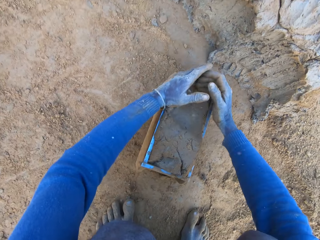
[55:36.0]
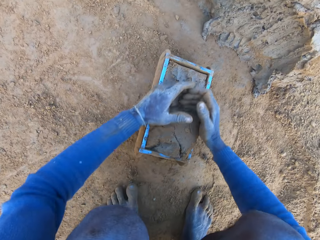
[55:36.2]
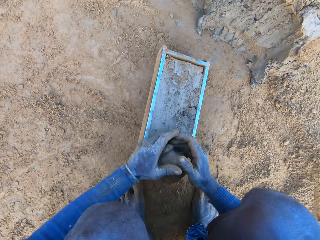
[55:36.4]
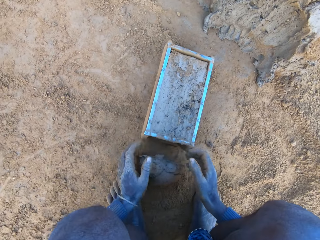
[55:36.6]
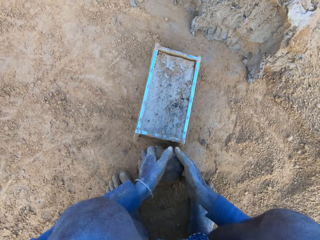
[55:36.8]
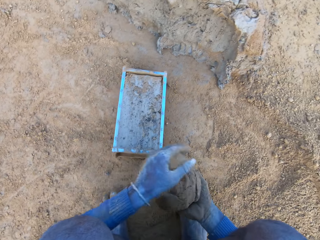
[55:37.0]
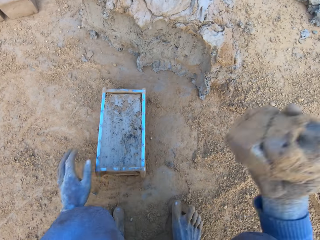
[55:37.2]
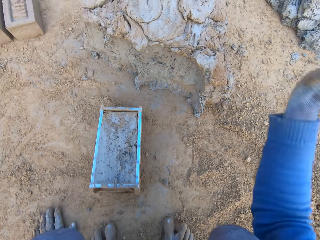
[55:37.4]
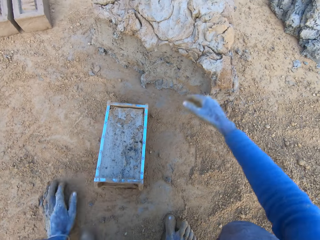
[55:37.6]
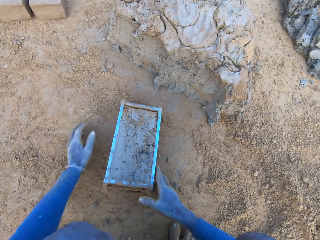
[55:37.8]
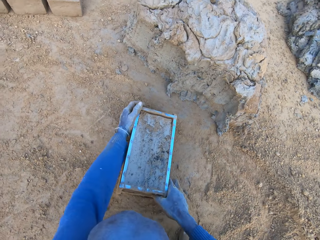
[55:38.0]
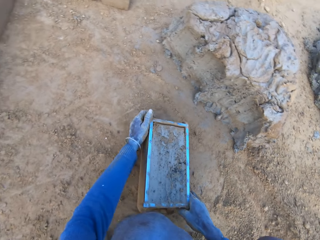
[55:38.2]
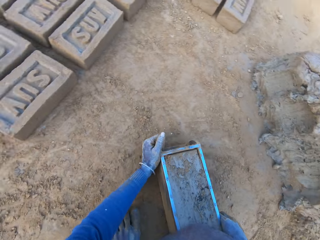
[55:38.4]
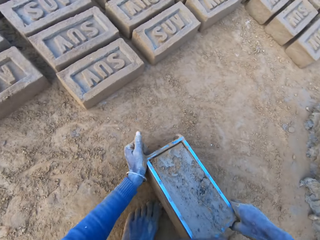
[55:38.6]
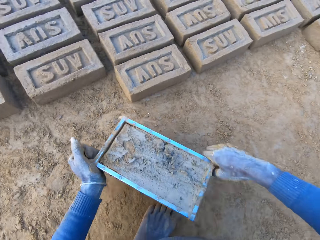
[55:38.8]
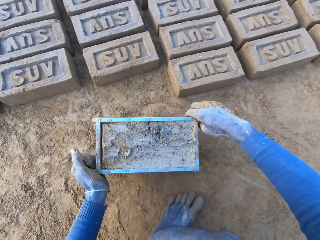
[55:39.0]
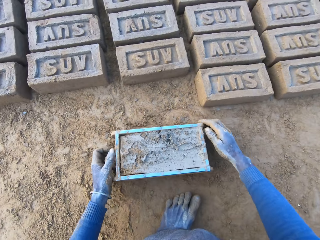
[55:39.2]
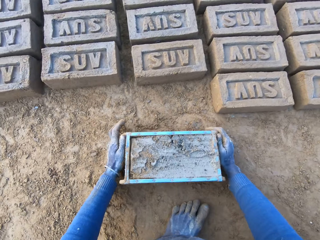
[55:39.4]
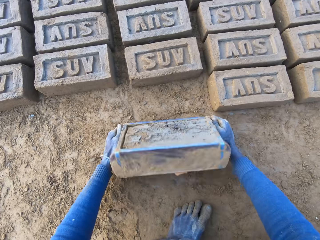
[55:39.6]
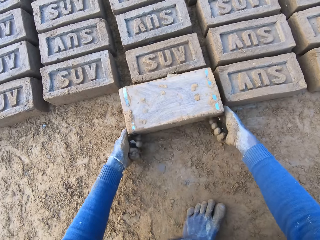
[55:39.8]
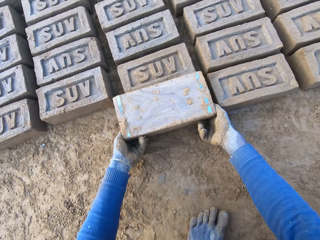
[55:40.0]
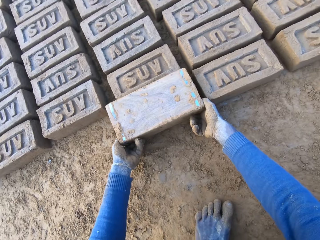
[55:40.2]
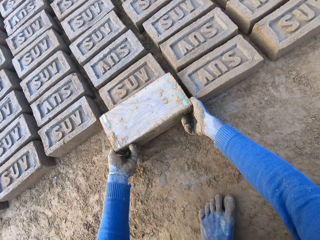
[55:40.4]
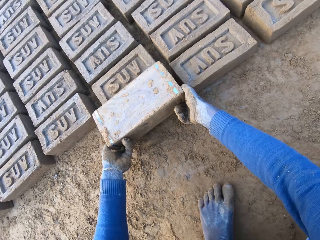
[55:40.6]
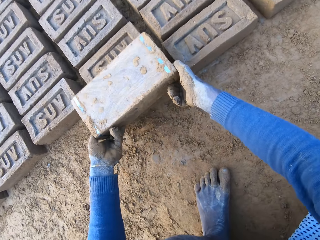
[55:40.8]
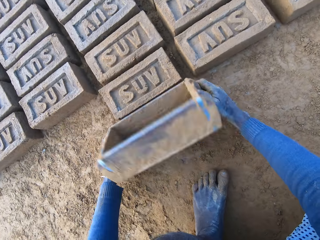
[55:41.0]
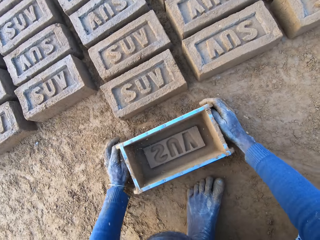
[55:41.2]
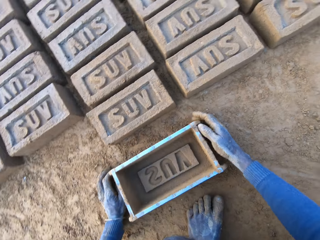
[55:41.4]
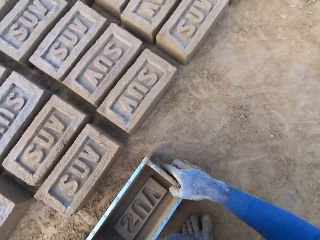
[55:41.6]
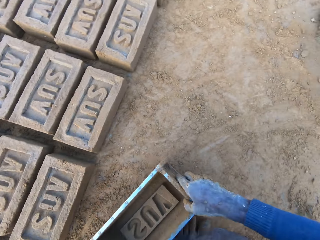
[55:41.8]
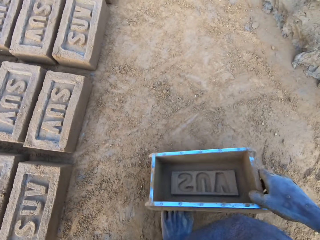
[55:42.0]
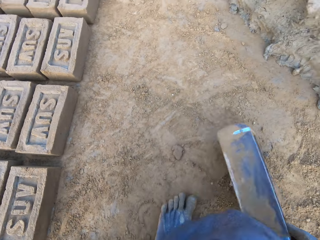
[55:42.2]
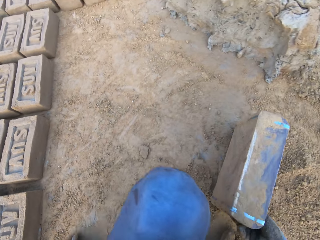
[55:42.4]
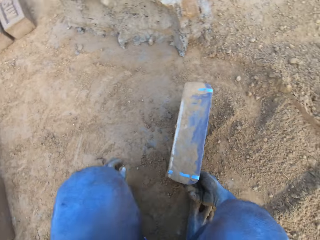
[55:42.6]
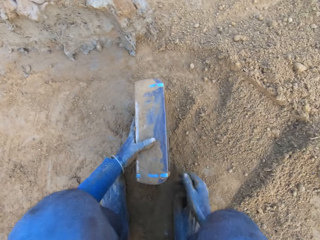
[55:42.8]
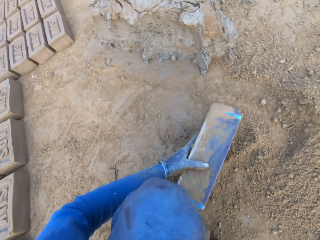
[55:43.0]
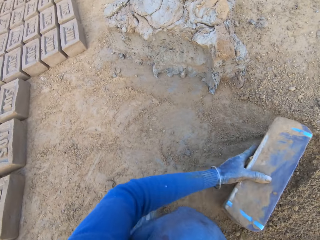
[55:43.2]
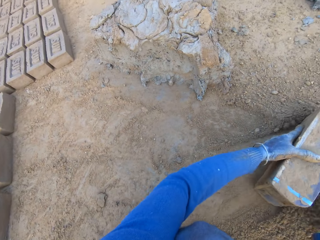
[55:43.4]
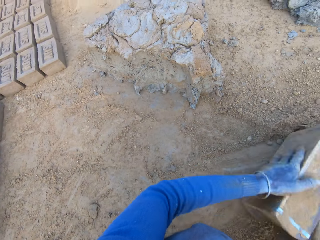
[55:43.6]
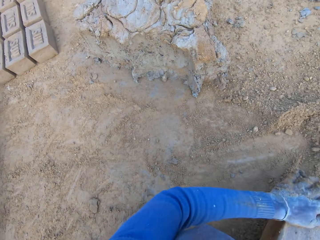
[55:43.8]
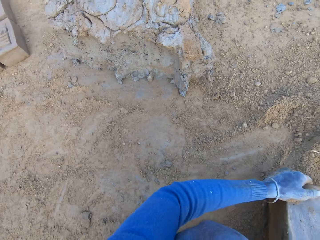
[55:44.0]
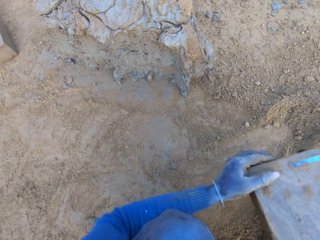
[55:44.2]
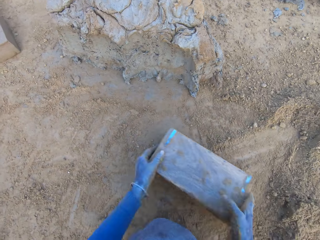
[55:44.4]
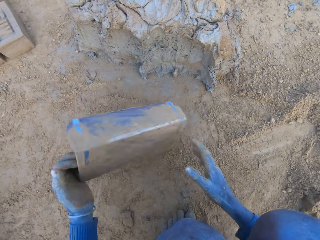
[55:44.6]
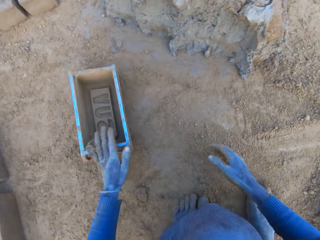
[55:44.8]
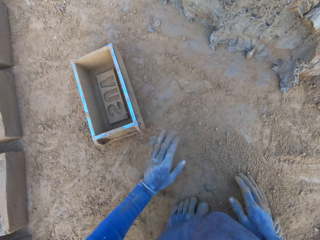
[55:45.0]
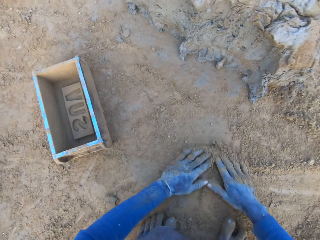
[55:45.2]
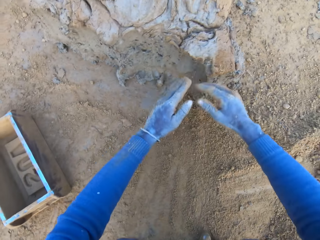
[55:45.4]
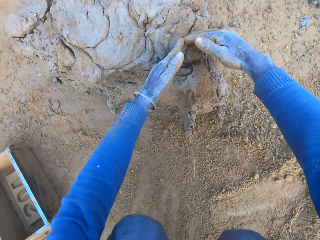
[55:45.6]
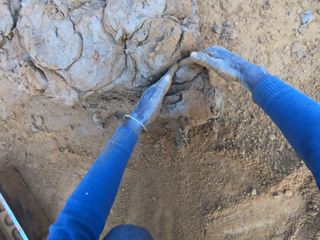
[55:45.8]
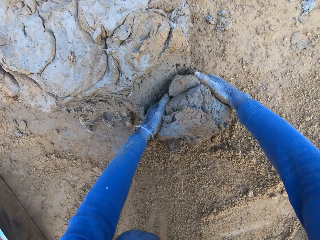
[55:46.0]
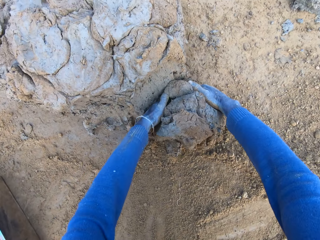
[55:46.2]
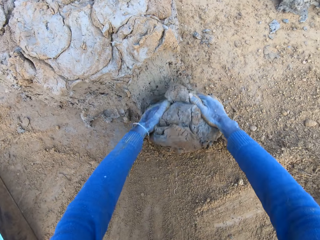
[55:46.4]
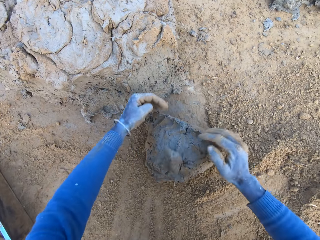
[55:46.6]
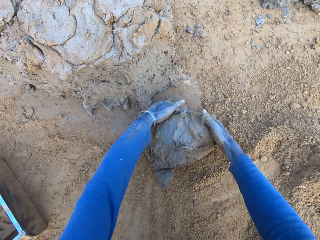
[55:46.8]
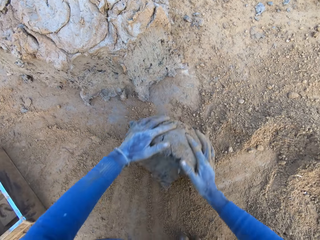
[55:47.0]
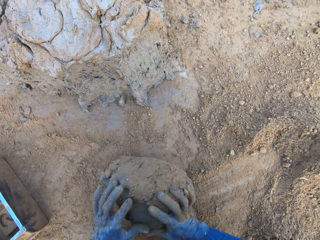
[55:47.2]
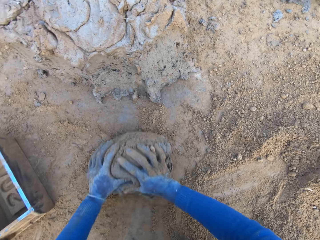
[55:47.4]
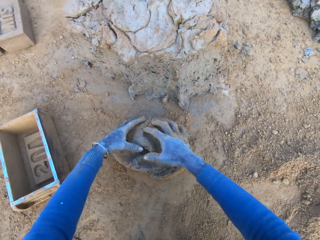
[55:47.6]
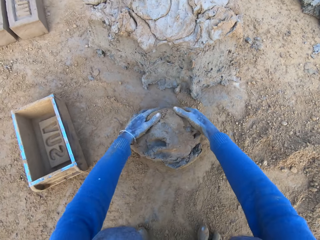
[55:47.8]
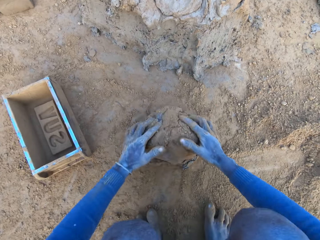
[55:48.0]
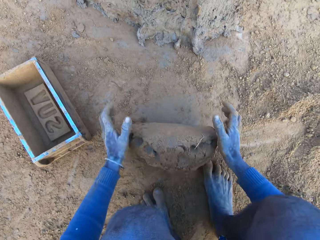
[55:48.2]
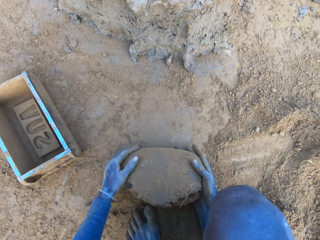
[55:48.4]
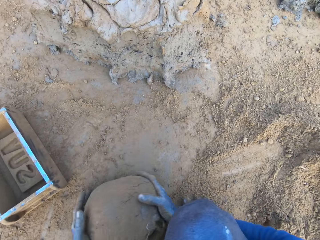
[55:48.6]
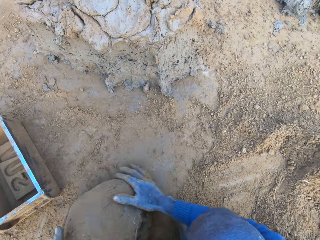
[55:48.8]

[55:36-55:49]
The camera wearer presses mud or mortar with his hands. He adjusts the mortar inside the brick molder or box. He removes excess mud from the box. He throws the mortar on the remaining mortar on the ground. He carries the brick molder with mortar with both hands. He lifts the box. He puts the box down. He overturns the box. He pours out the brick on the ground out of the brick molder. He removes the box from the brick. He puts the box down. He puts the box on soil or sand. He packs the sand with the brick molder. He puts the soil into the box. He pours out the sand in the brick molder. He throws the brick molder on one side with his hands. He rubs his hands on the ground. He scoops some mortar with his hands. He rolls the mud on the ground. He adjusts the mortar on the ground.

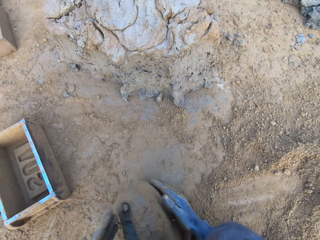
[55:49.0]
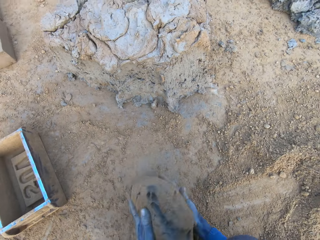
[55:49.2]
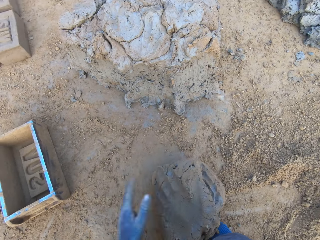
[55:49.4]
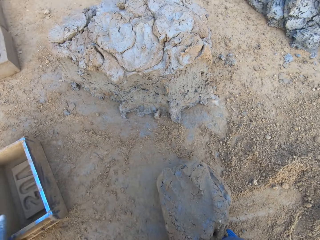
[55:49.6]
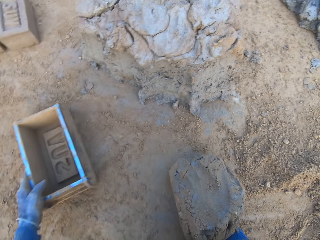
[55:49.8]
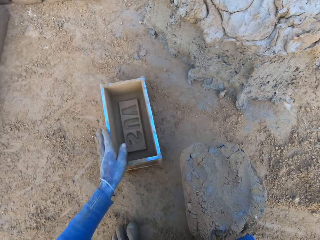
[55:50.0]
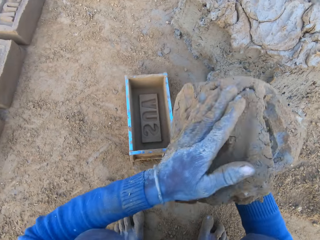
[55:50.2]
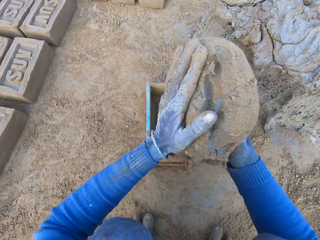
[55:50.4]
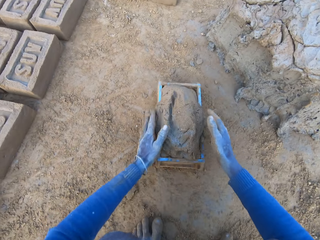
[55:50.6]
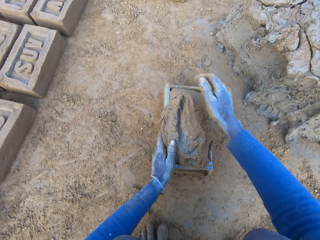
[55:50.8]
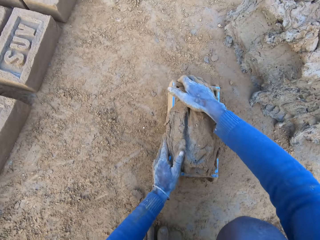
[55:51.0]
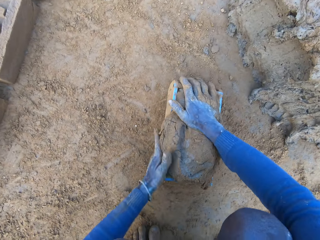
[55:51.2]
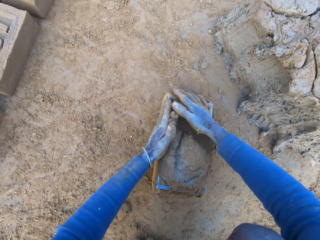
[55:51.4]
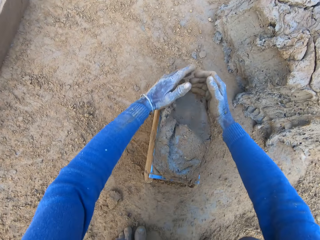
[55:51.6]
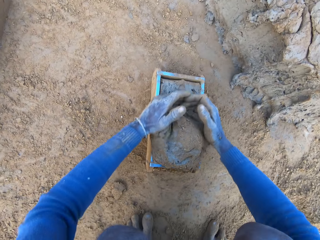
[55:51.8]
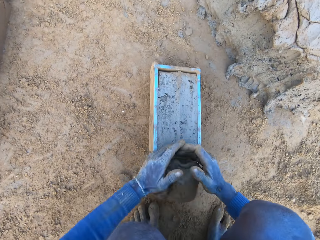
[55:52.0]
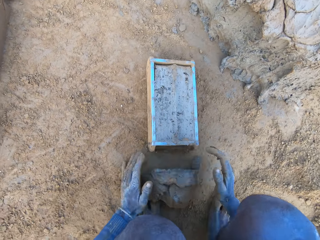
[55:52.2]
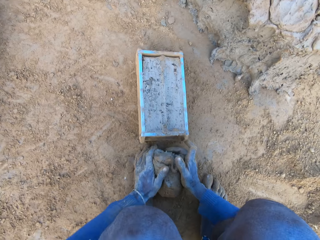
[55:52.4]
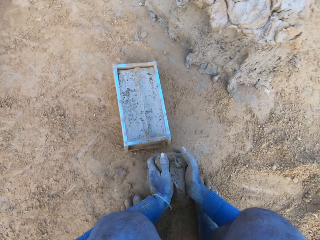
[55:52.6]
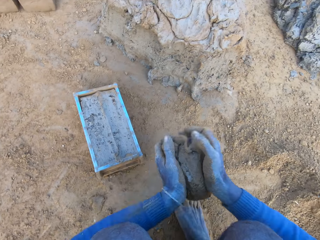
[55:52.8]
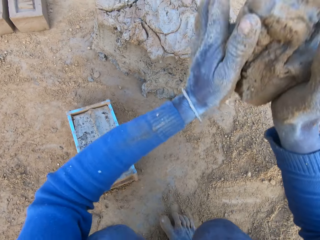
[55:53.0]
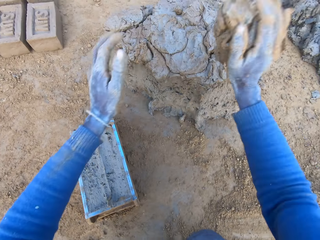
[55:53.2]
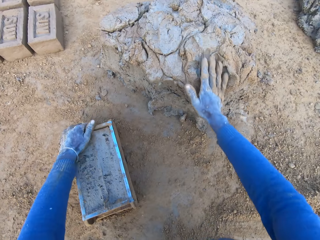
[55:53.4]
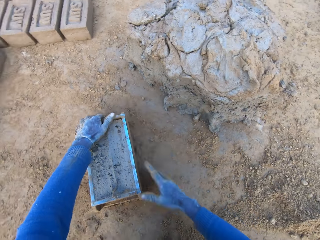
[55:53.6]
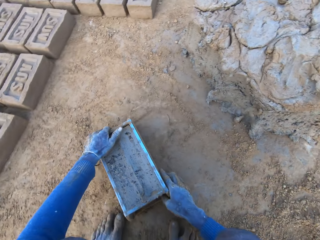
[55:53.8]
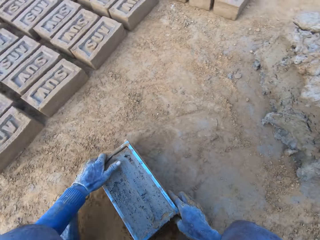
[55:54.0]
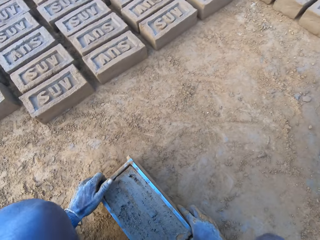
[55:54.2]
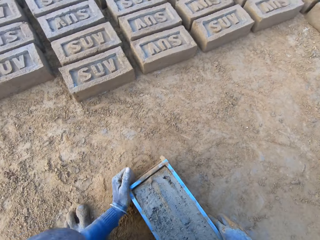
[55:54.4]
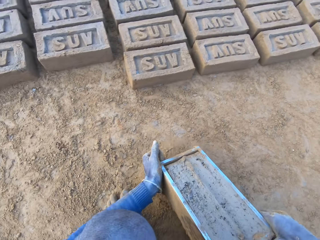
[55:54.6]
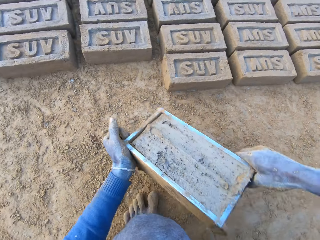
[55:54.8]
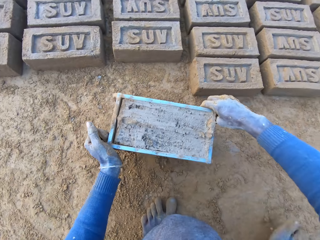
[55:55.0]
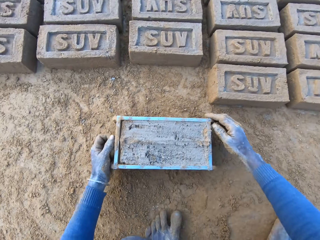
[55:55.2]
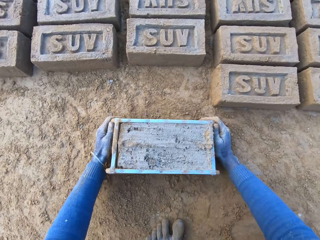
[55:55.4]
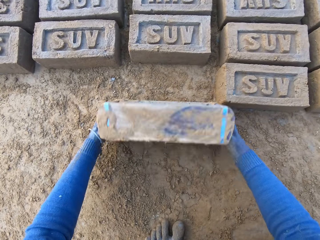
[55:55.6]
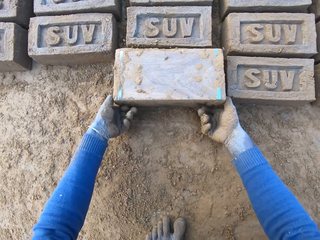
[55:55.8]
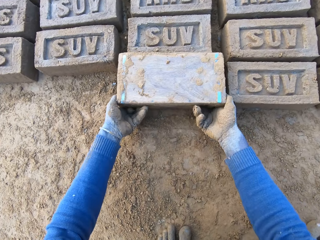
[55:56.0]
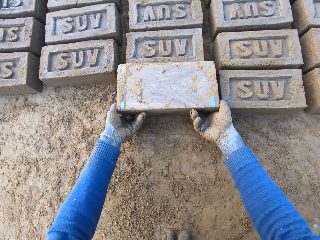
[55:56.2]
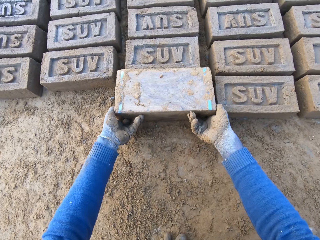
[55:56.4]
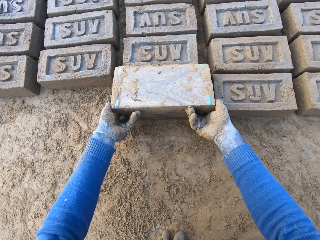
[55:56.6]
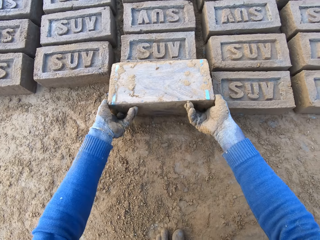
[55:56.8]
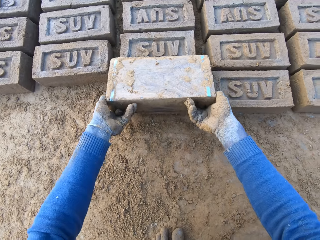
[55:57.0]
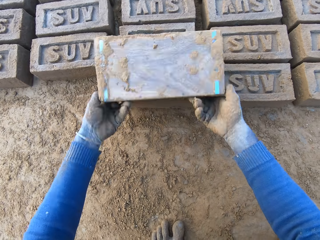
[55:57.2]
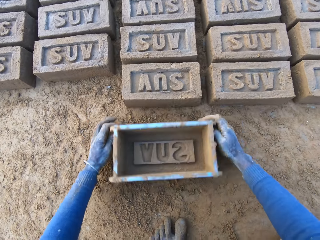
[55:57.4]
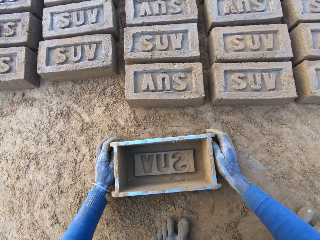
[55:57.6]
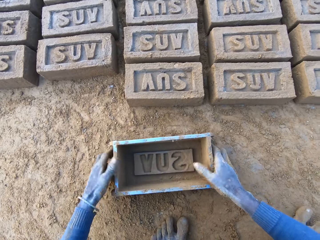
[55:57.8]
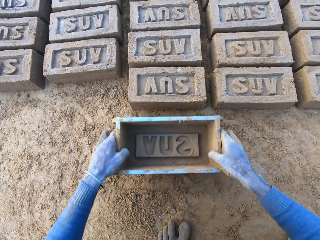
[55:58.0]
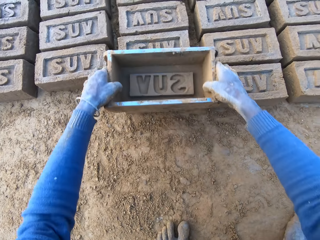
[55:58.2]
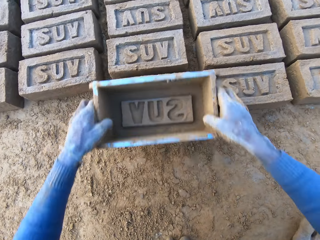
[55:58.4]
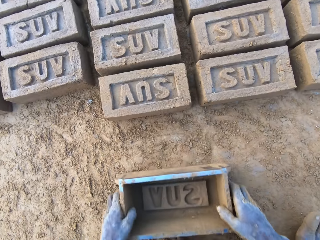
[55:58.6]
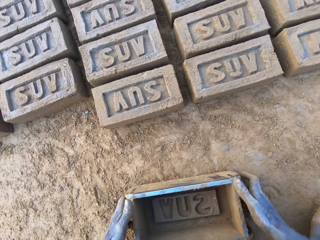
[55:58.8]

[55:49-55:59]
The camera wearer packs the mortar or mud on the ground with his hands. He picks up the brick molder or box with his left hand. He drops the mortar inside the brick molder. He presses the mud into the box. He adjusts the mortar inside the brick molder. He removes excess mud from the box. He throws the mortar on the remaining mortar on the ground. He carries the brick molder with mortar with both hands. He takes the box. He puts the box down. He overturns the box. He pours out the brick on the ground out of the brick molder. He removes the box from the brick. He puts the box down. He lifts the box. He adjusts the brick on the ground with the brick mortar.
